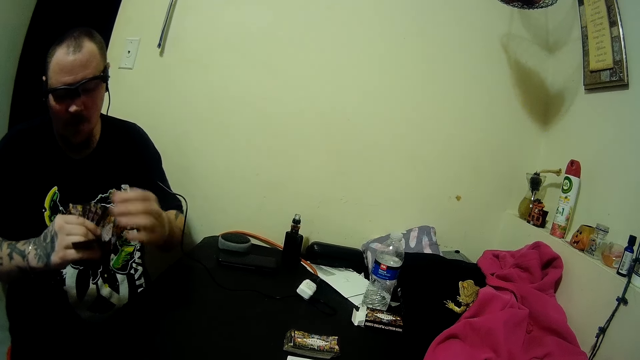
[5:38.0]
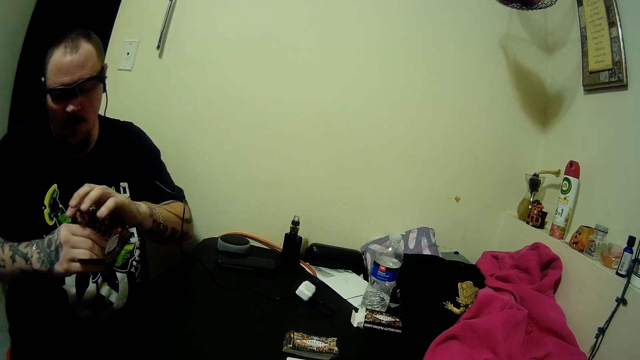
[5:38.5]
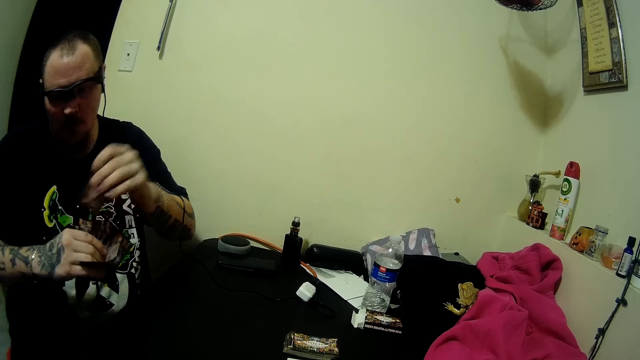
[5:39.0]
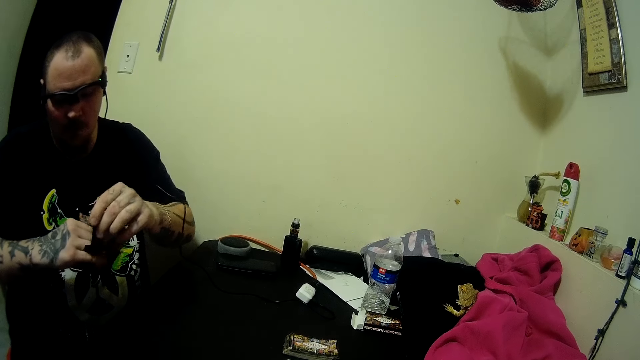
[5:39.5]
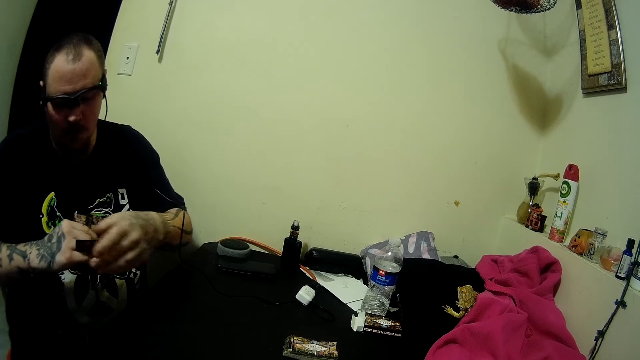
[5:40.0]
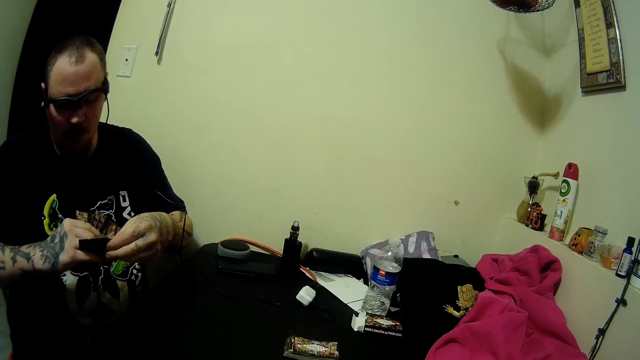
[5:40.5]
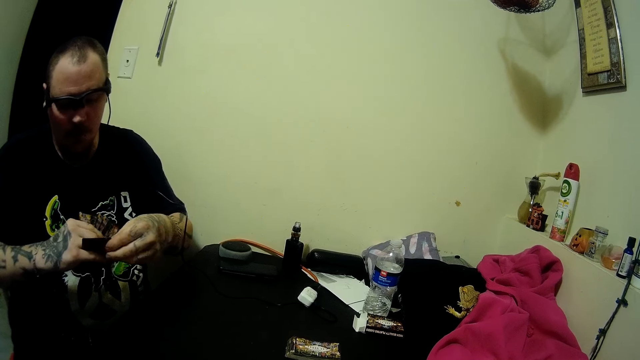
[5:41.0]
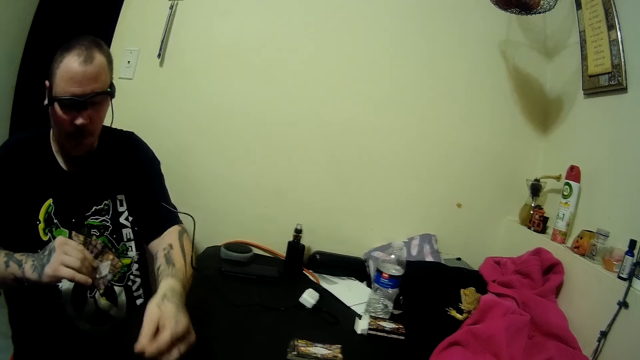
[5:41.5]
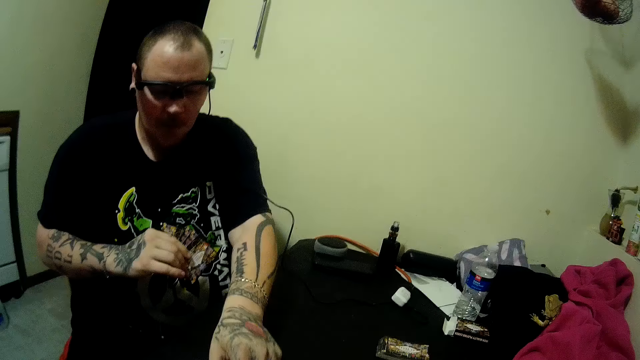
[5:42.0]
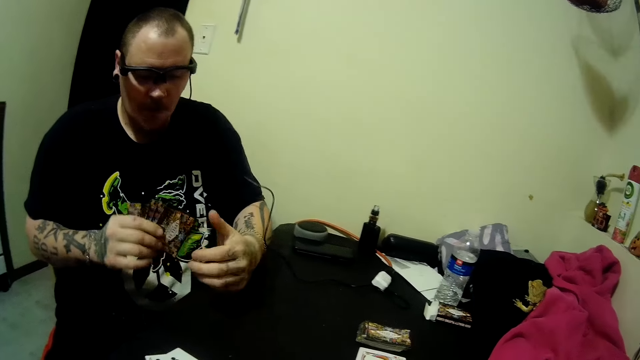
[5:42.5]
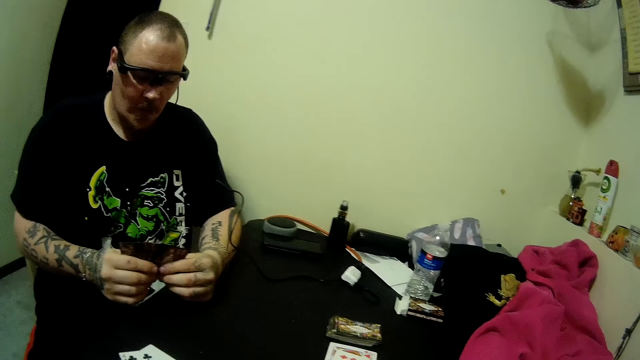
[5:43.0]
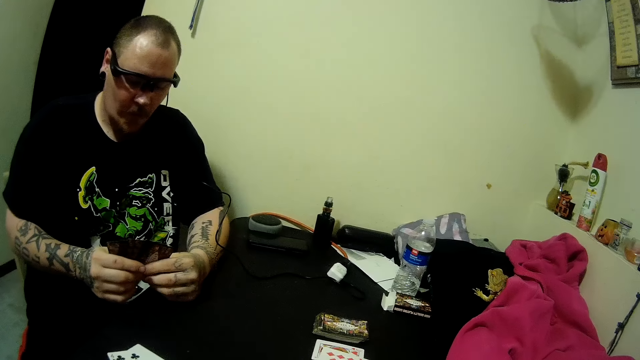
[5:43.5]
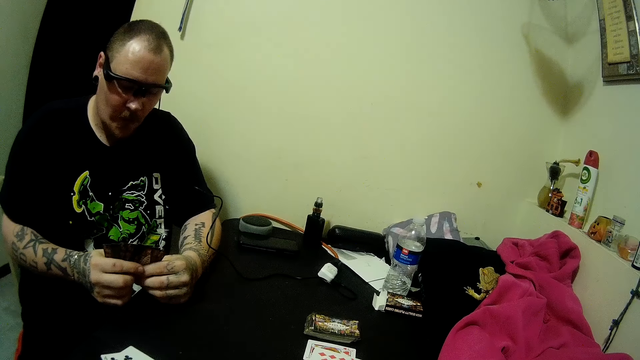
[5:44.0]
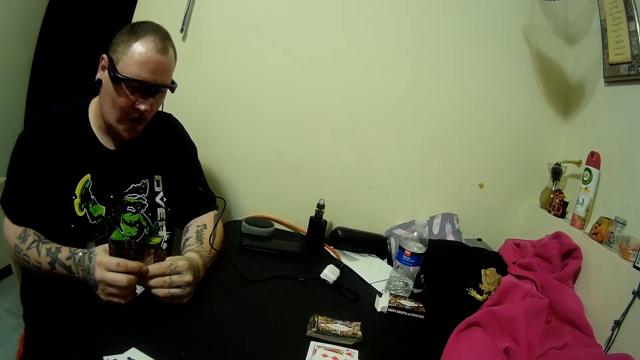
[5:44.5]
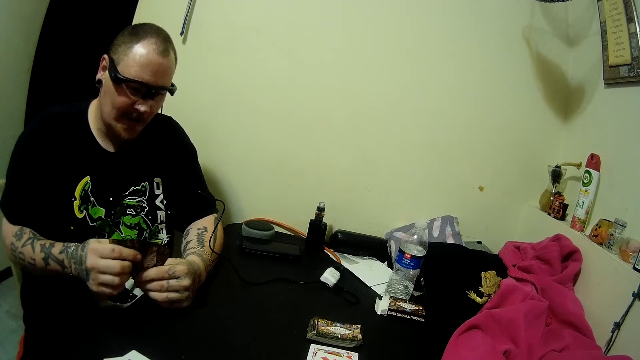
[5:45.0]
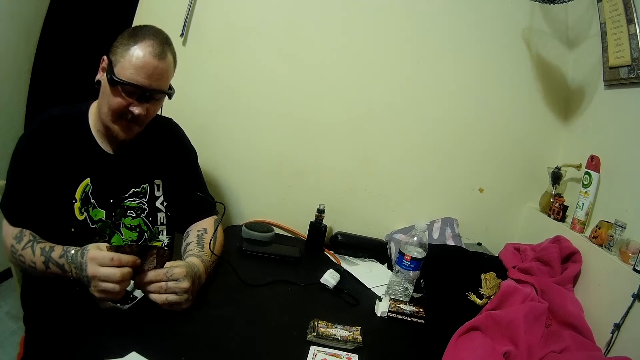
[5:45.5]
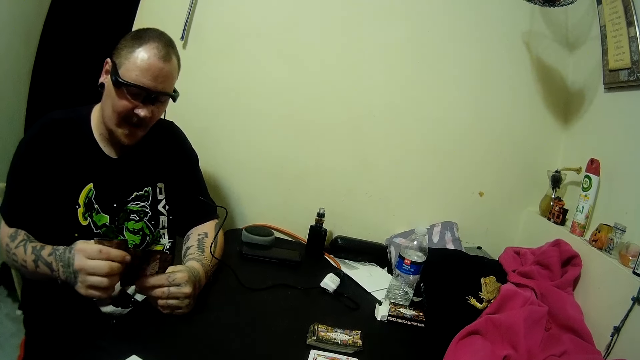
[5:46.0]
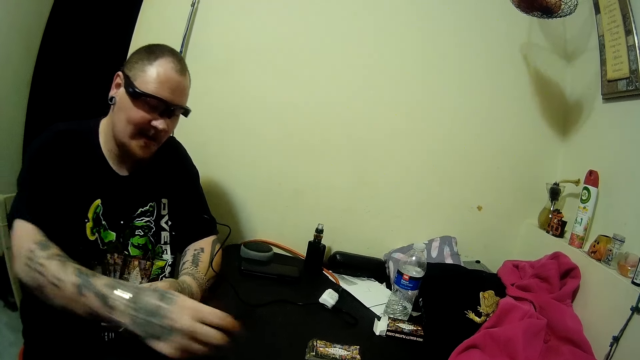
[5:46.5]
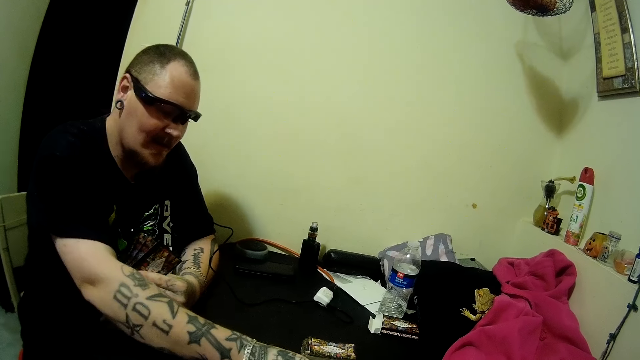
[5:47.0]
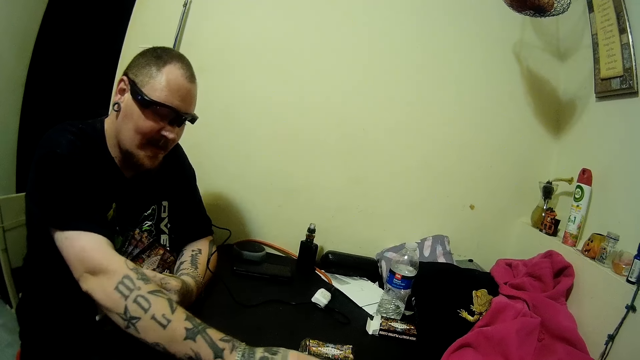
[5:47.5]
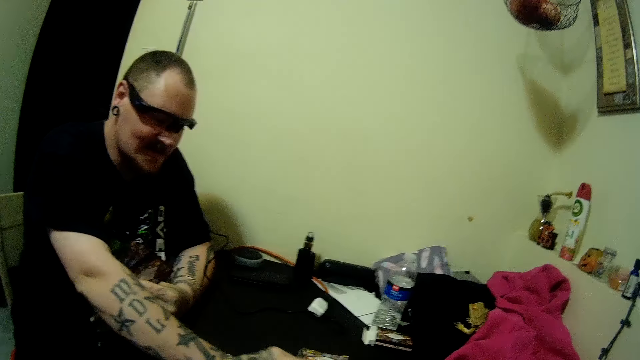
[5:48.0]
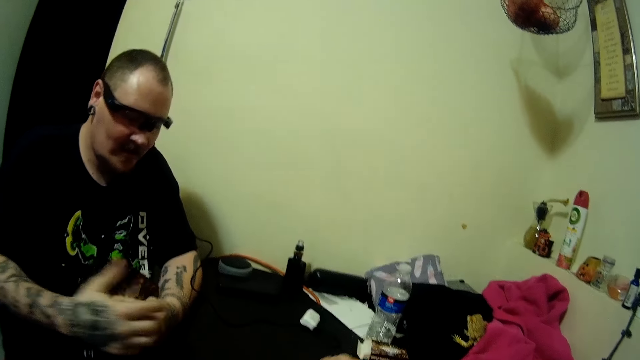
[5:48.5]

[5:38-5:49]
The man passes the card from his left hand to his right hand. The man arranges the play card. The man takes the card from his right hand with his left hand and passes the card from his left hand to his right hand. The man places the cards on the table with his left hand. The man holds the cards with his two hands and places the cards on the table with his right hand.

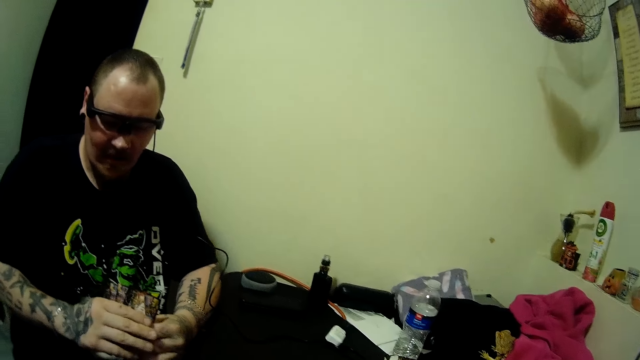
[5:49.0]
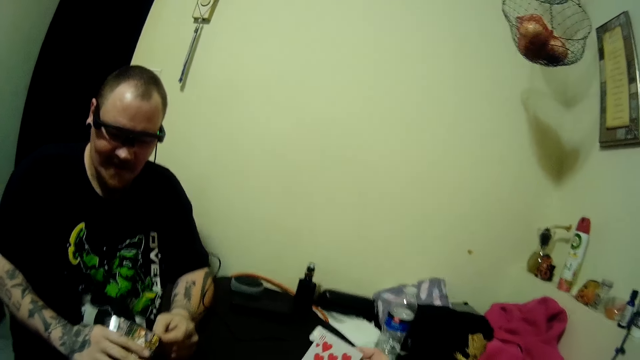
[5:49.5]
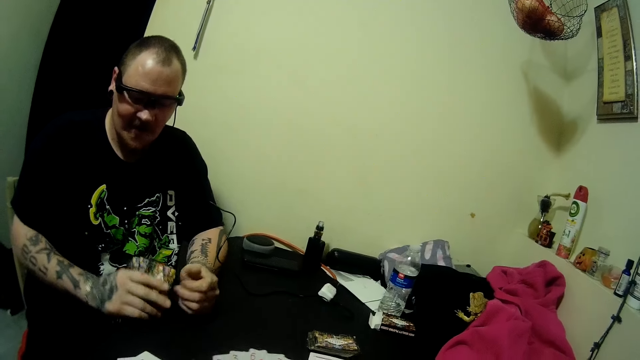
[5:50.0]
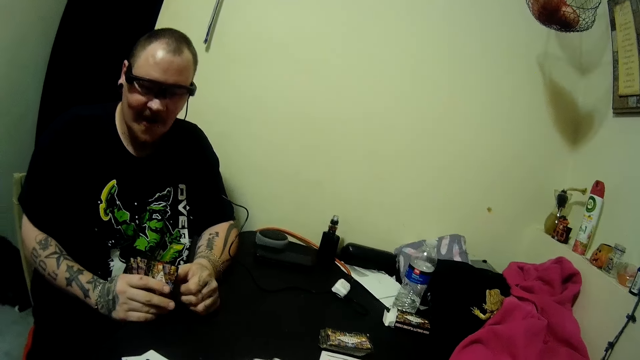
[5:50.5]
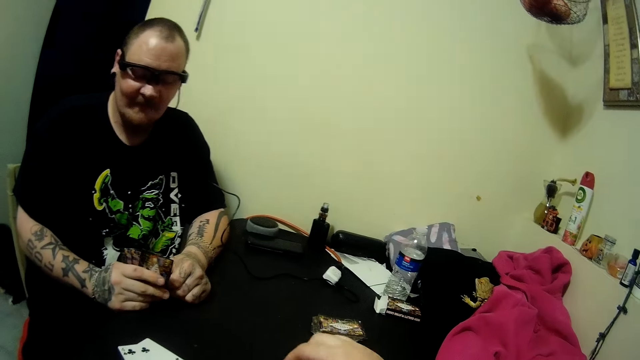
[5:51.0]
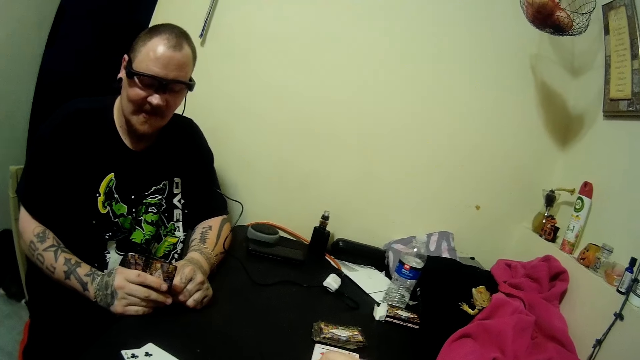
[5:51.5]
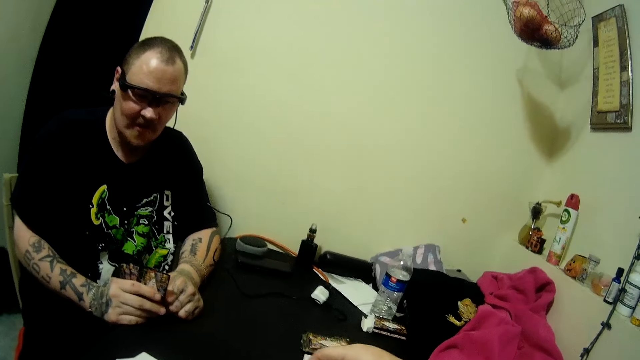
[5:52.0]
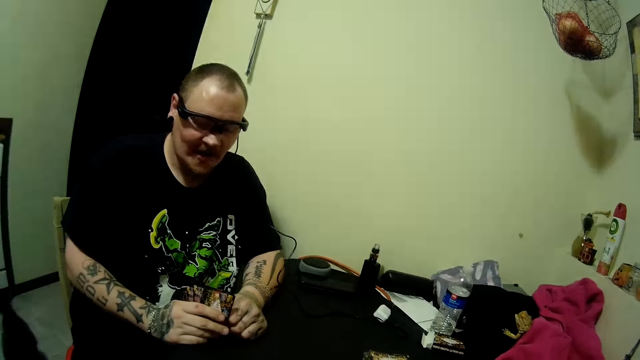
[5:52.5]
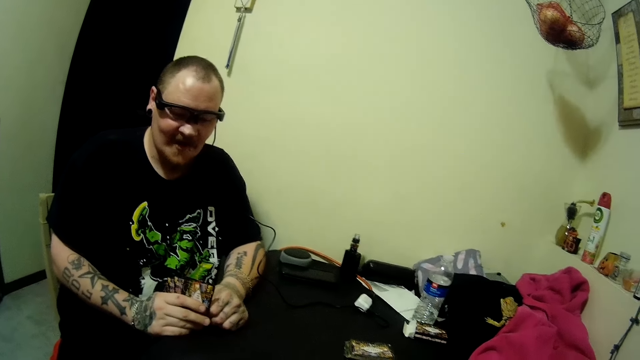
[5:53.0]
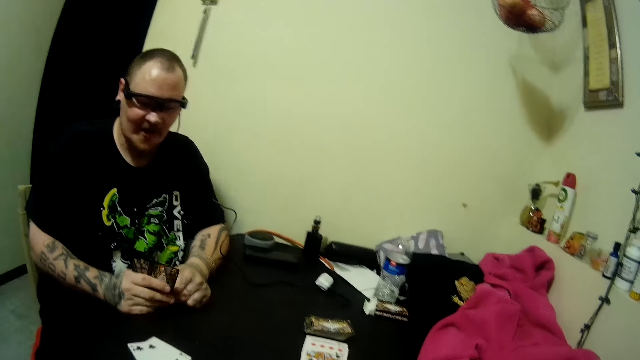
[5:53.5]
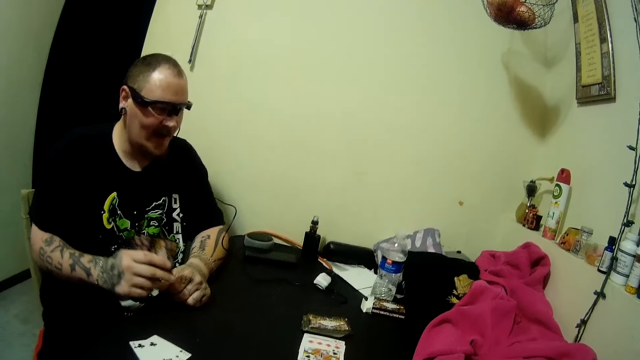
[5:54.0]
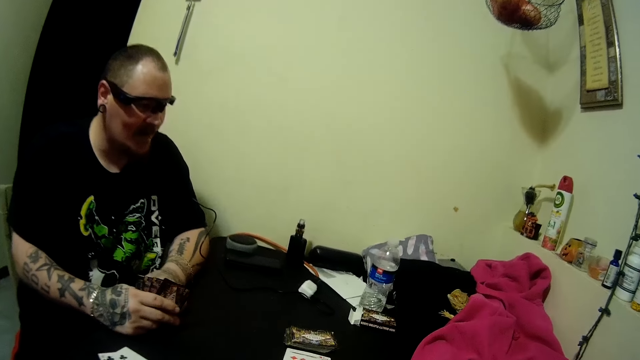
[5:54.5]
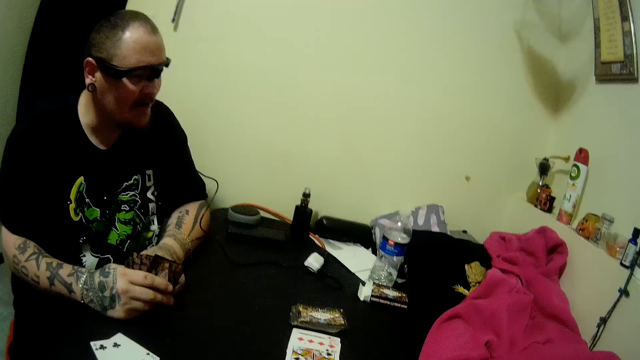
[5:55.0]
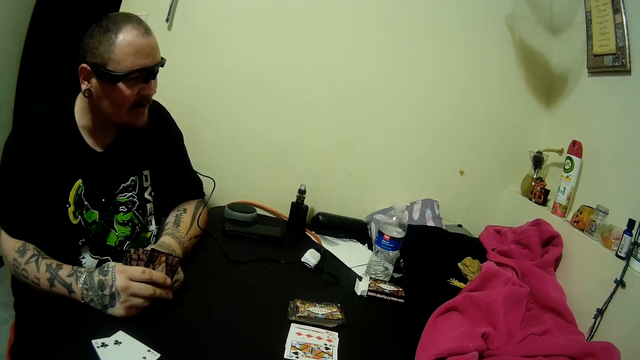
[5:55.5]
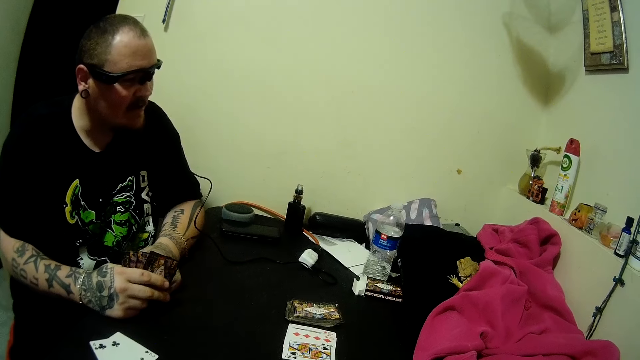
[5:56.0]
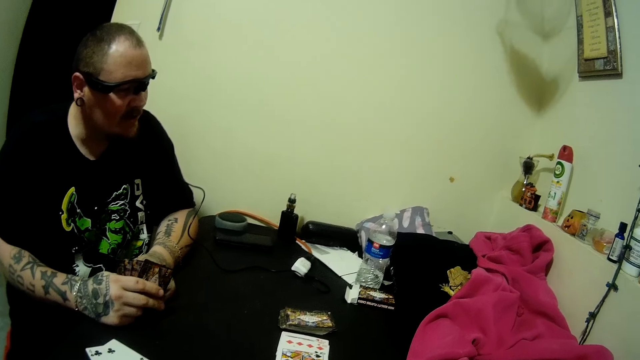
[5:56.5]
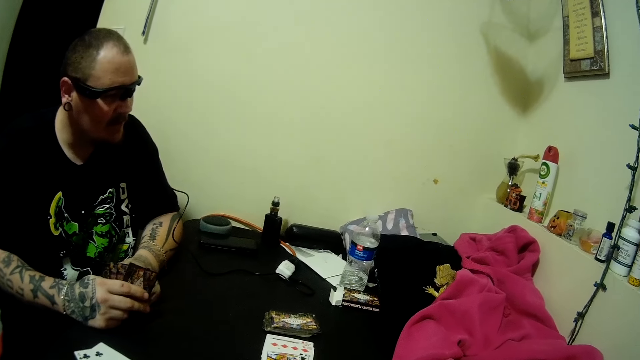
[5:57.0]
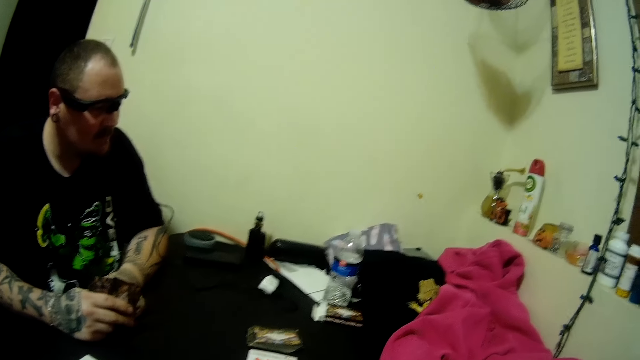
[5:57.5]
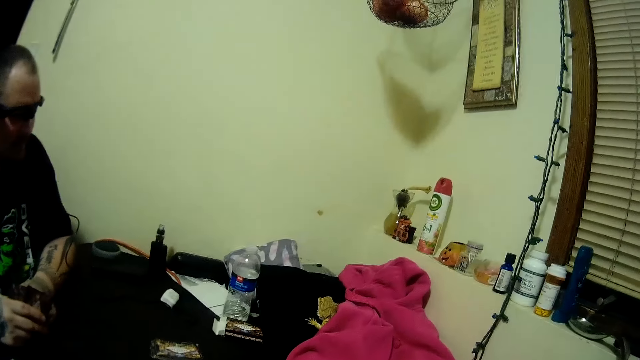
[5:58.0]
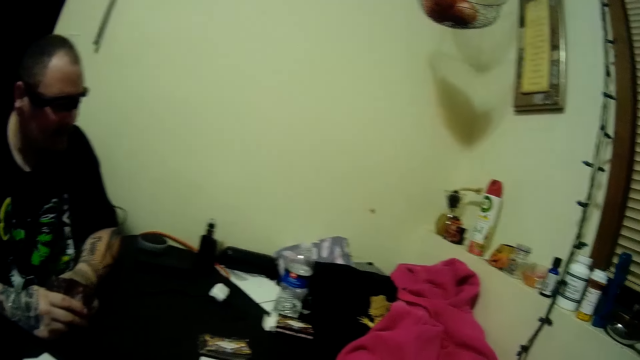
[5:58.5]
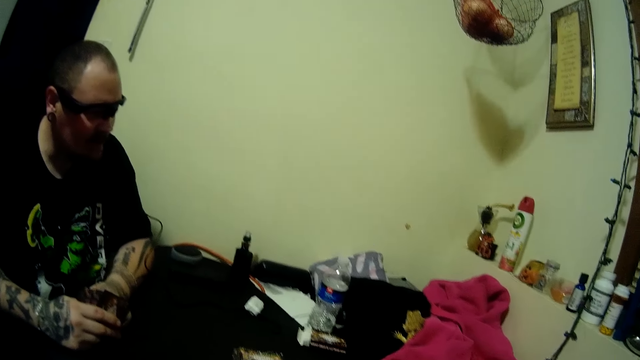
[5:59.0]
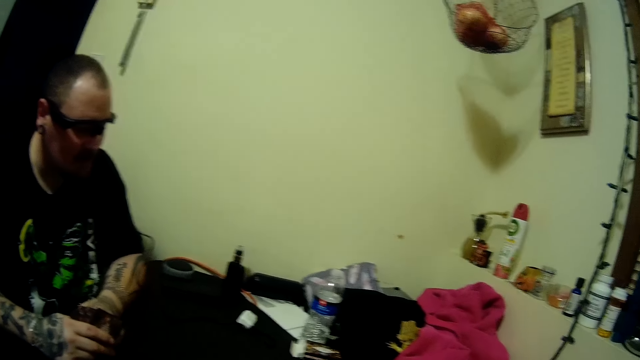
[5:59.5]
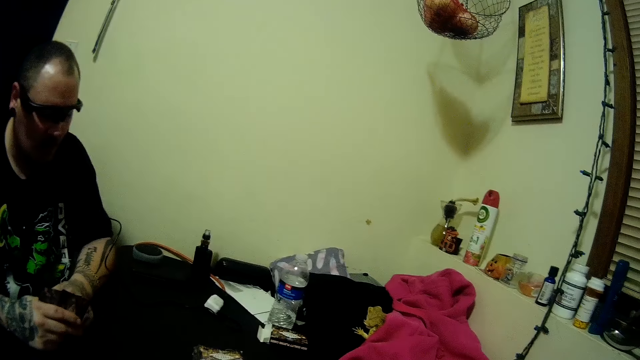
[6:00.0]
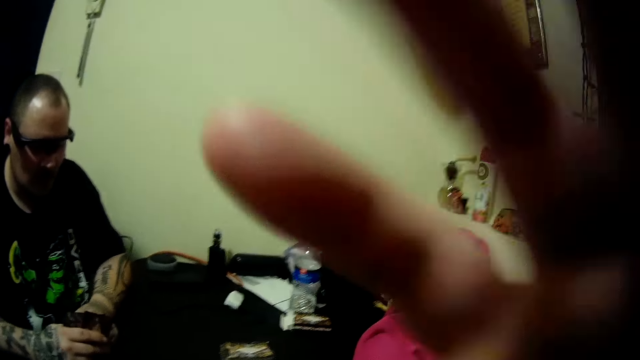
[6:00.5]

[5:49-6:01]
The man passes the cards from his left hand to his right hand. The camera wearer takes the play card. She arranges the cards in her hands. The man lifts his right hand, looks at a lizard on the table, and places his right hand on the table. The man looks at the frog on the table.
